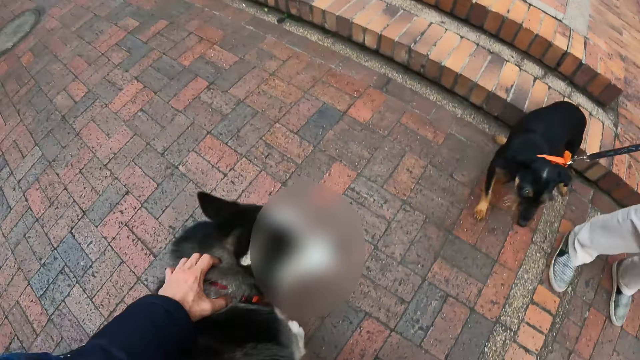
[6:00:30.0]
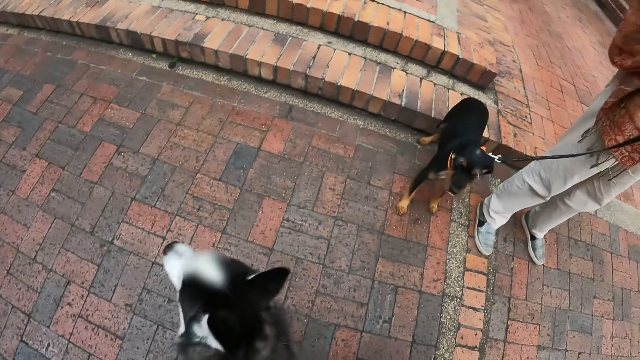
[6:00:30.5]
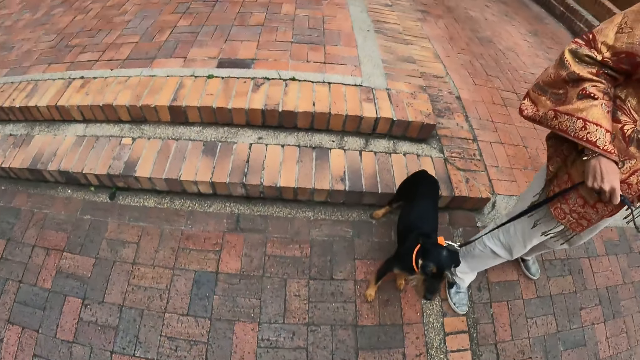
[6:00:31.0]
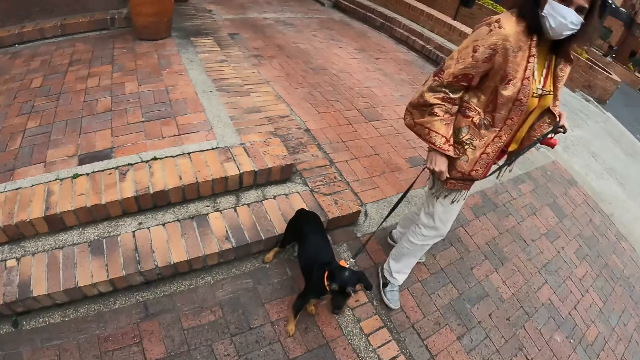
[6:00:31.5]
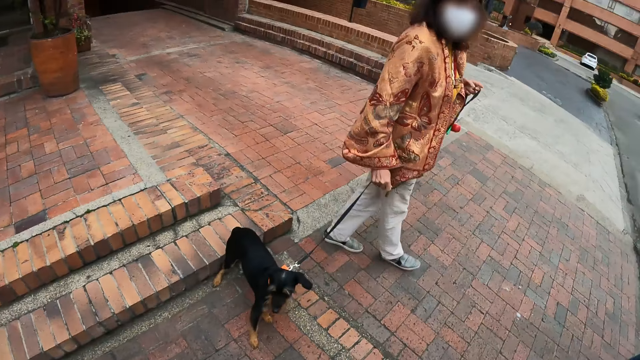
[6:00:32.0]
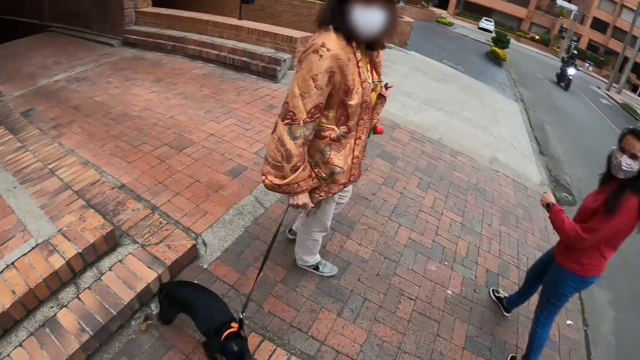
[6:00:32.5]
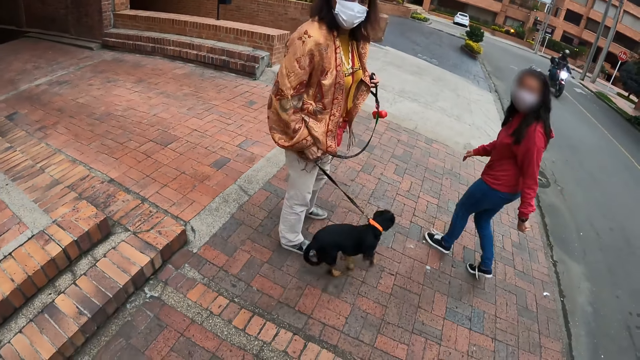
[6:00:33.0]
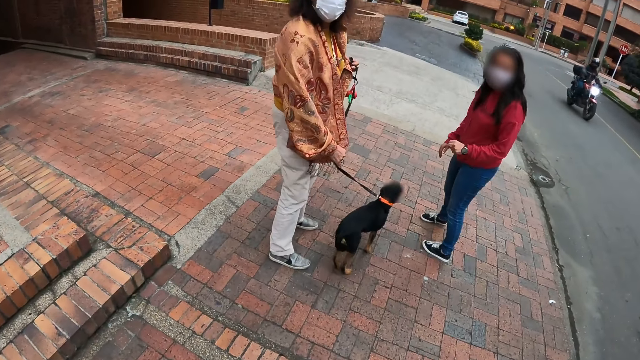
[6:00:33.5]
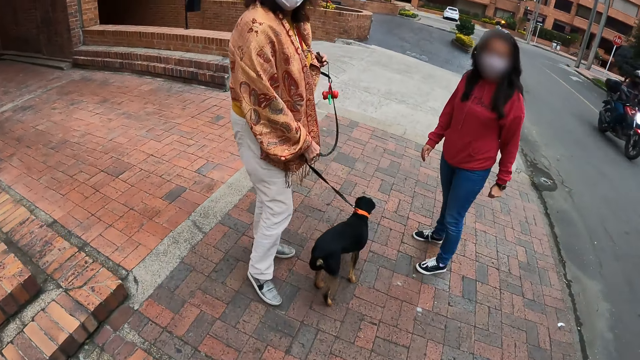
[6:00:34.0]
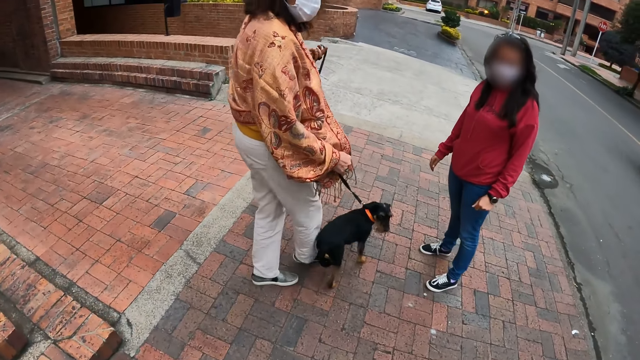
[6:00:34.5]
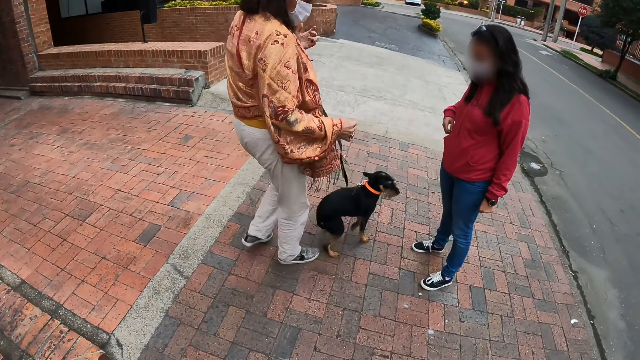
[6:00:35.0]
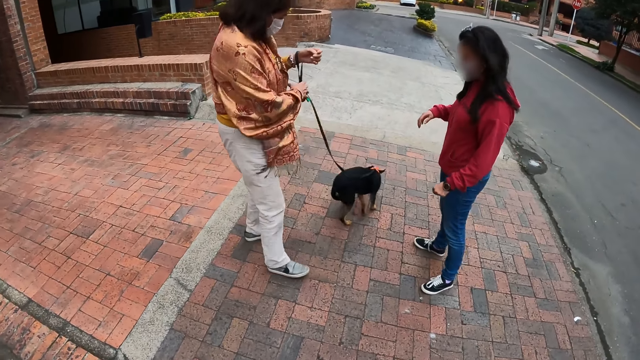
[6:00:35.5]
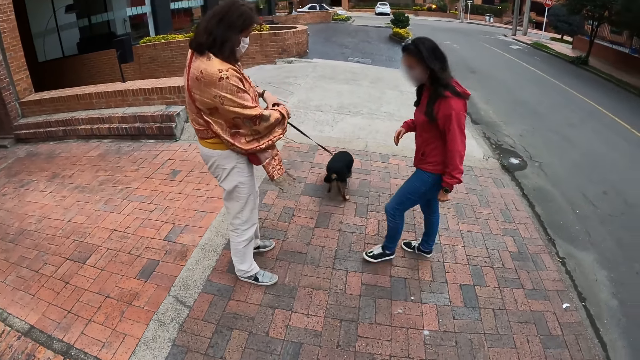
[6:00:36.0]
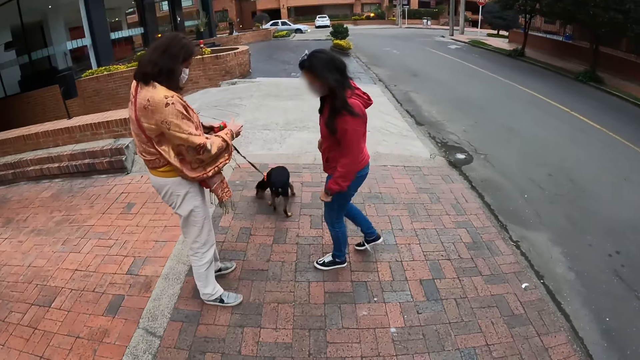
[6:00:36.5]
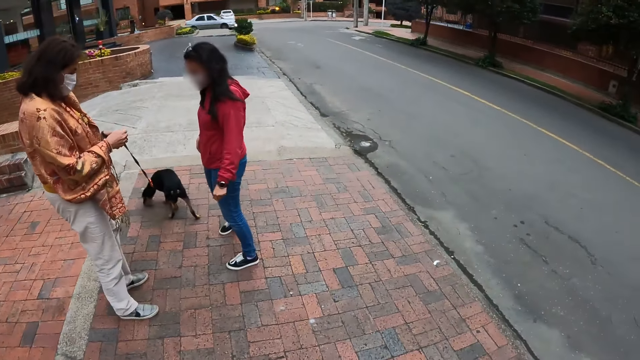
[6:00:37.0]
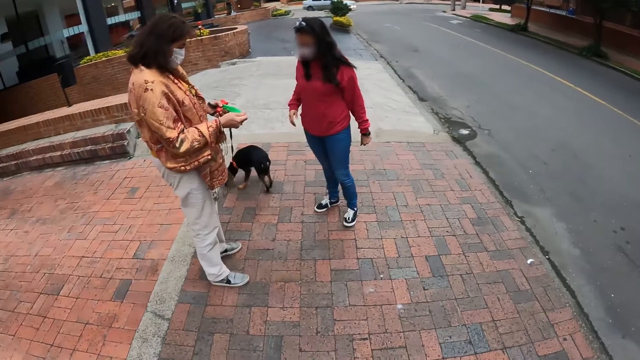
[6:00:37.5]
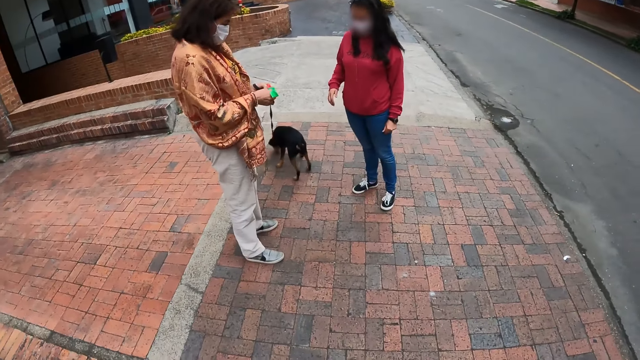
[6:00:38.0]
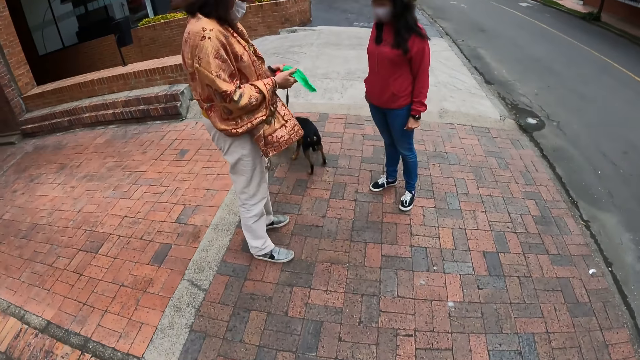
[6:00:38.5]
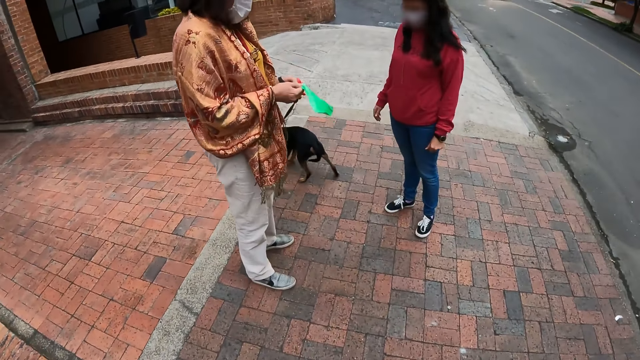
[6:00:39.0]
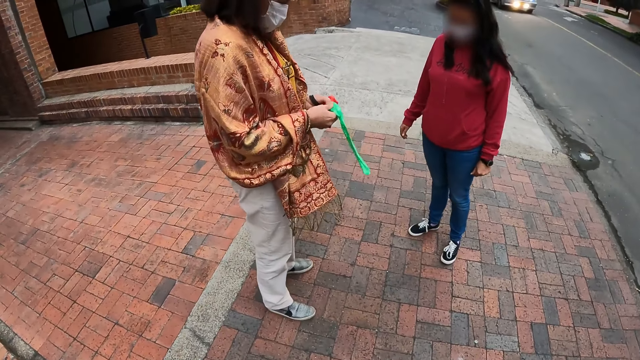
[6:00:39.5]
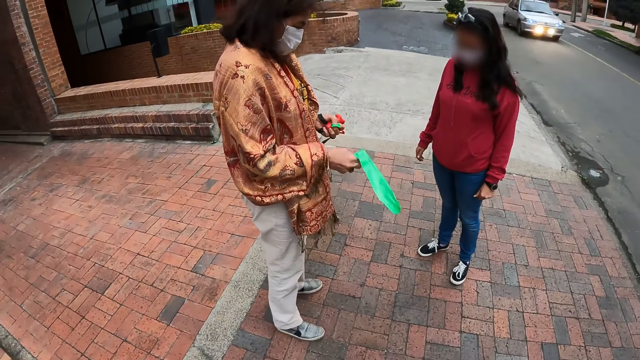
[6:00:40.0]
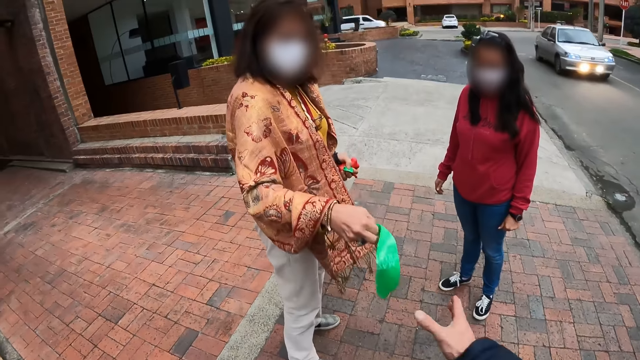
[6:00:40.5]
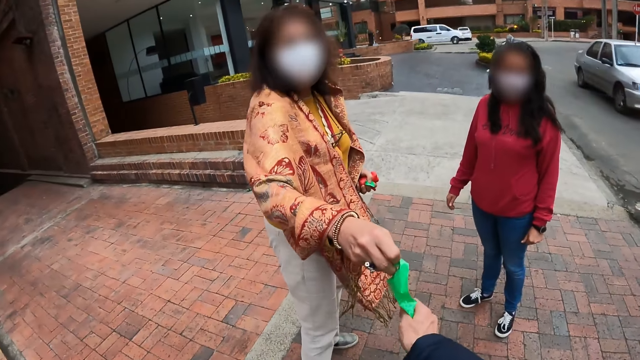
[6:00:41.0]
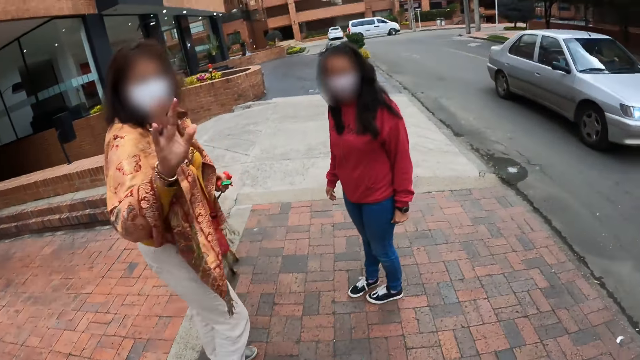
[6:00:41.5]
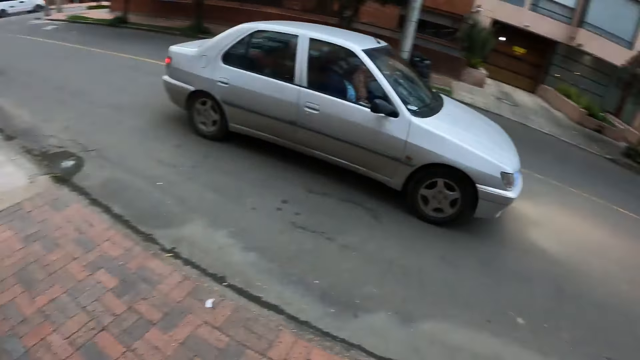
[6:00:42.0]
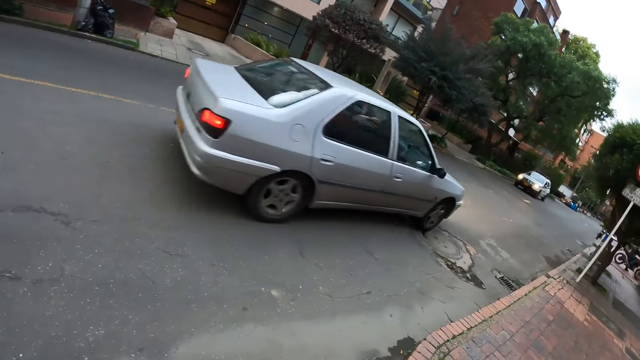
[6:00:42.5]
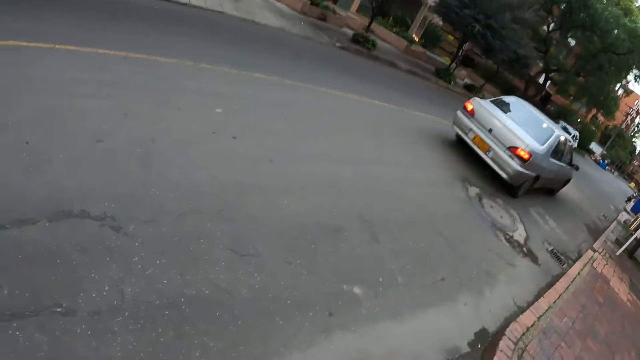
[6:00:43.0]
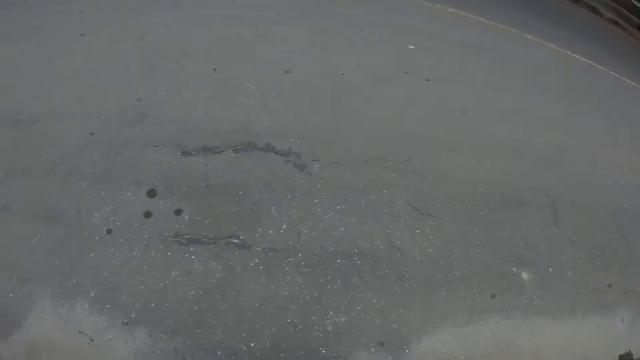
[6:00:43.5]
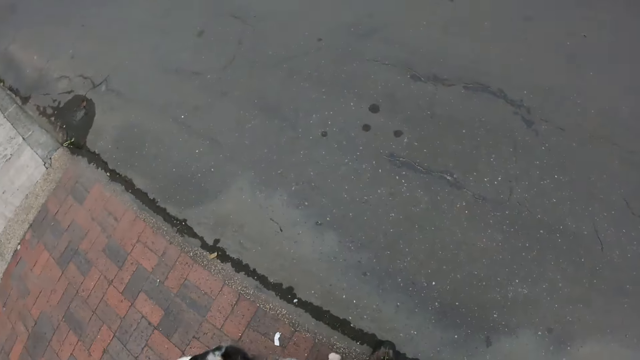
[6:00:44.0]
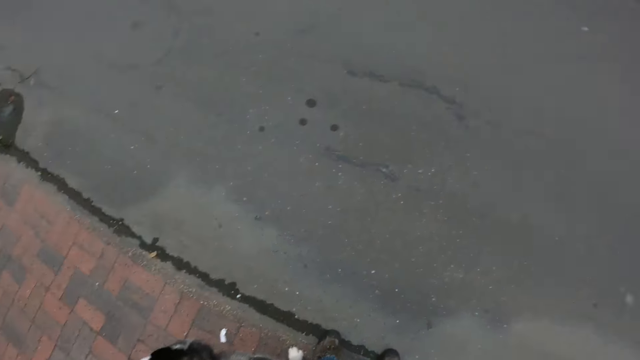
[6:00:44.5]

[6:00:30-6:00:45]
The camera wearer holds the collar of the dog with his left hand. A woman interacts with the camera wearer. The woman pulls the strap of another dog with her right hand. The camera wearer interacts with the woman and another woman. The other woman moves towards the first woman. The camera wearer moves the right hand. The first woman unfolds the paper. The first woman removes a plastic bag from a pack with her right hand. The first woman pulls the polythene bag. The camera wearer collects the plastic bag from the first woman with his right hand. The first woman waves at the camera wearer. The camera wearer looks sideways.

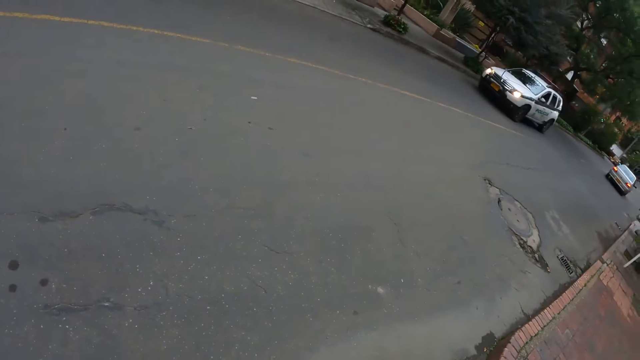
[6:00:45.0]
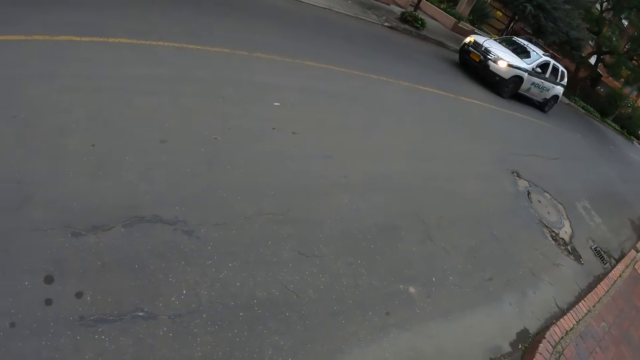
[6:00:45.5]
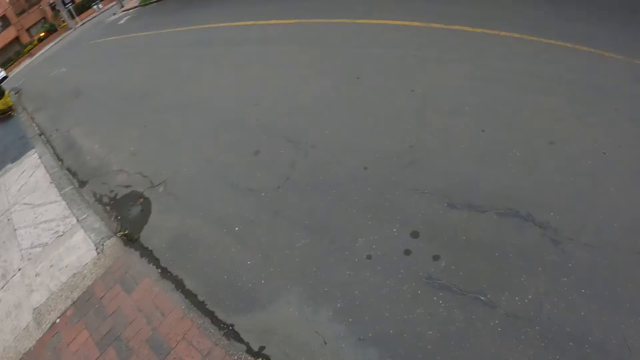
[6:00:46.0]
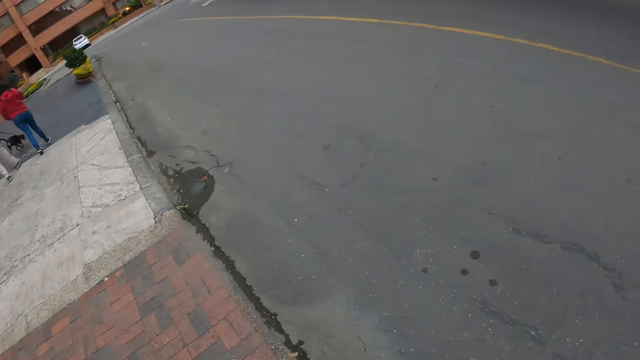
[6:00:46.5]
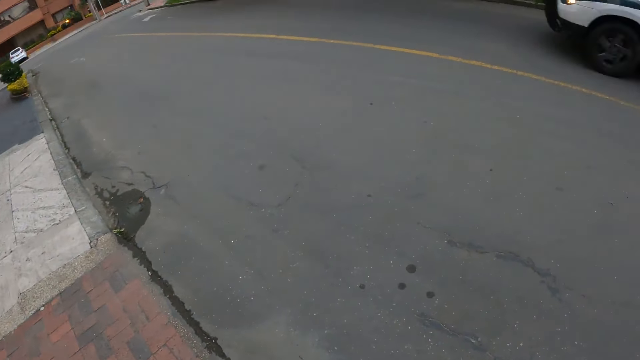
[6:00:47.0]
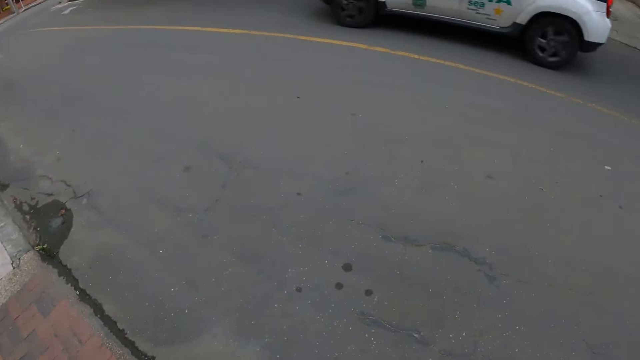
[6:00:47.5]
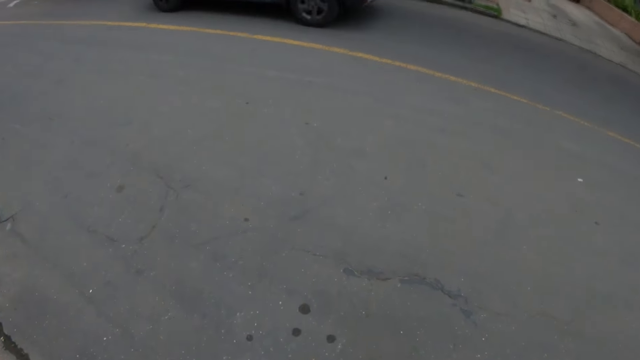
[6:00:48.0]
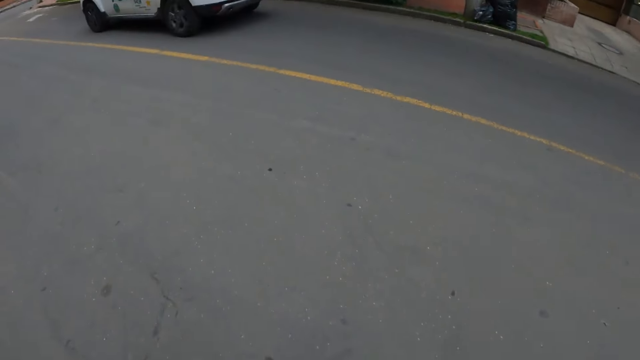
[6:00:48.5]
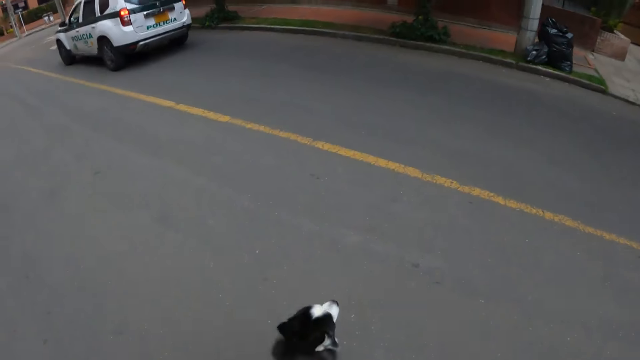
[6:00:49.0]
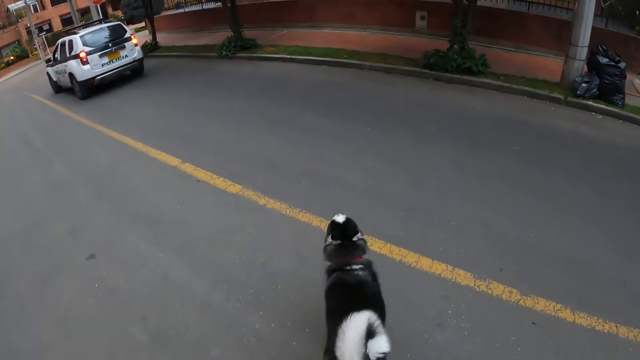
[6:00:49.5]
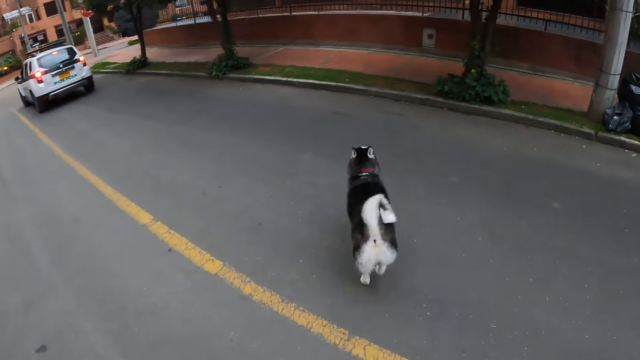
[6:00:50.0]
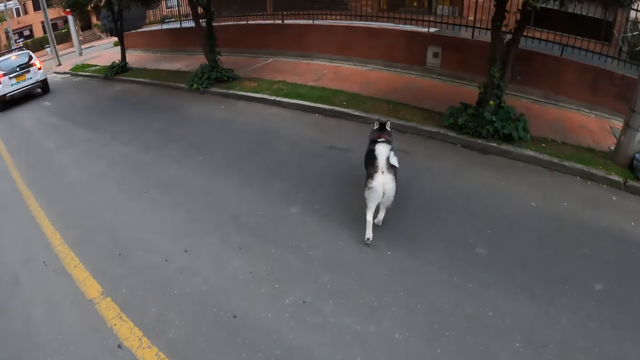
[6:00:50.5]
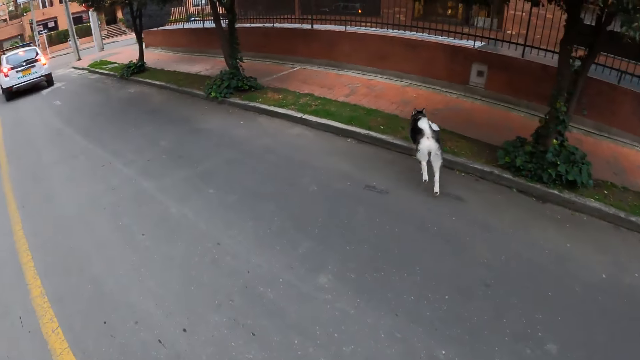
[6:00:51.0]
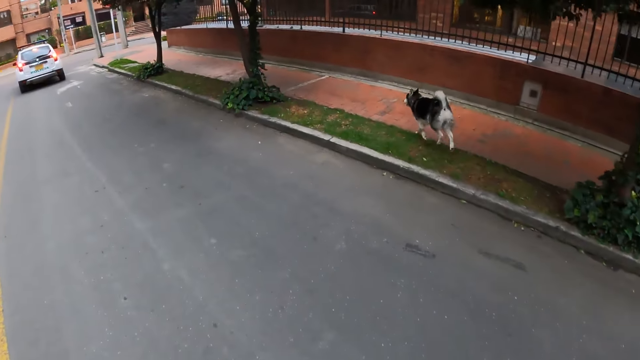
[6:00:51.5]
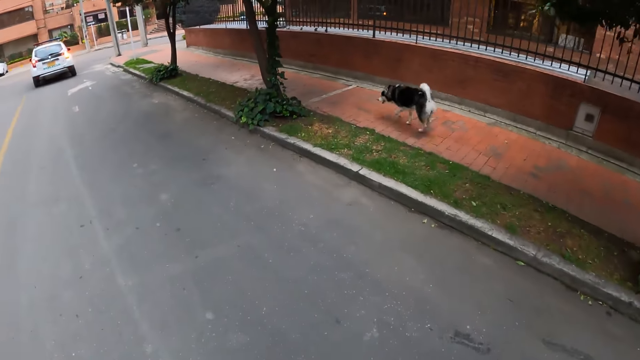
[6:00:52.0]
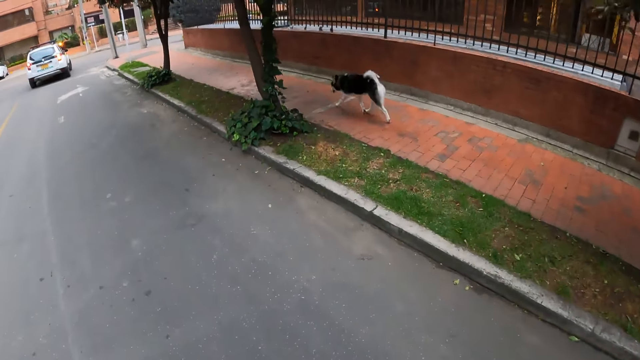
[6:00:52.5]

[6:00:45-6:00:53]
A lady walks alongside another lady with the dog. The camera wearer crosses the road with another dog.
